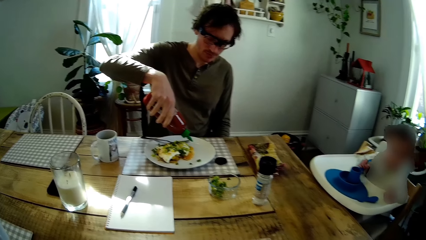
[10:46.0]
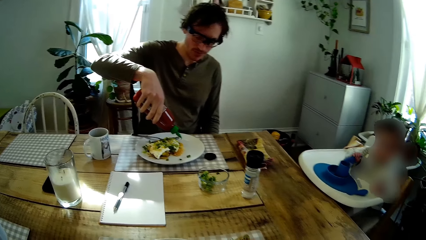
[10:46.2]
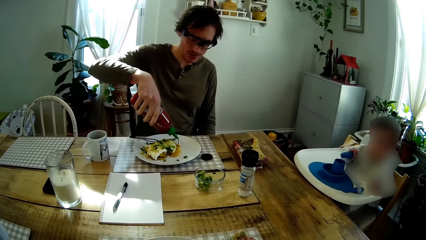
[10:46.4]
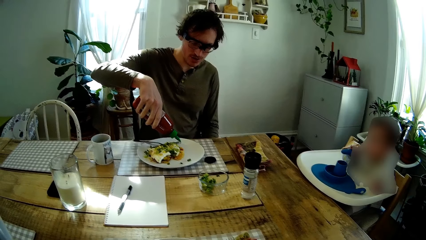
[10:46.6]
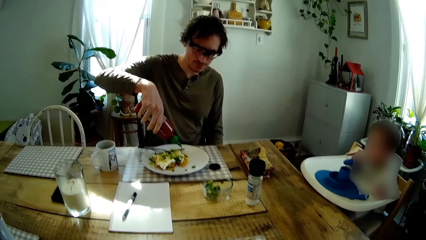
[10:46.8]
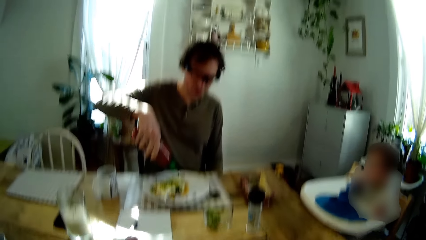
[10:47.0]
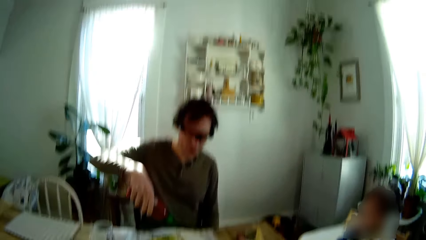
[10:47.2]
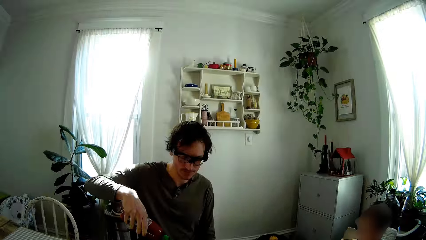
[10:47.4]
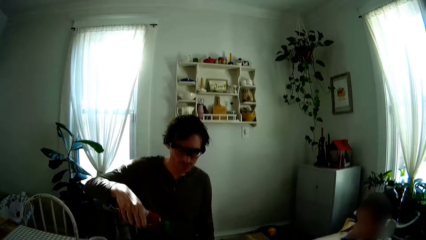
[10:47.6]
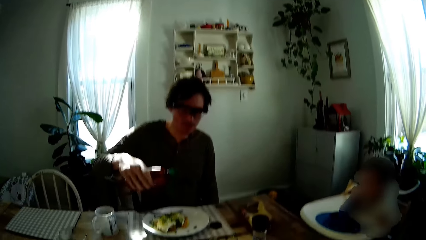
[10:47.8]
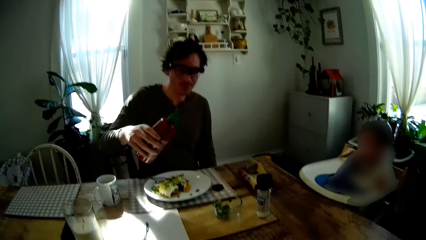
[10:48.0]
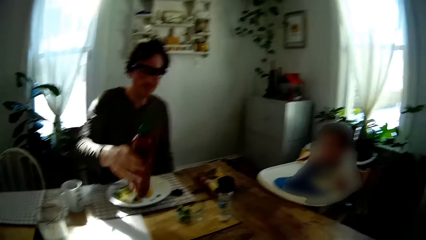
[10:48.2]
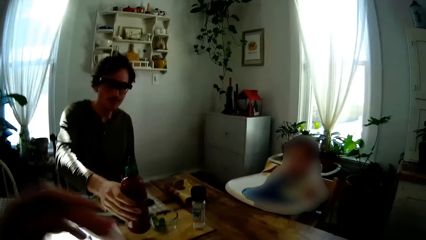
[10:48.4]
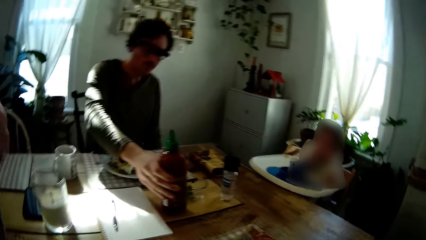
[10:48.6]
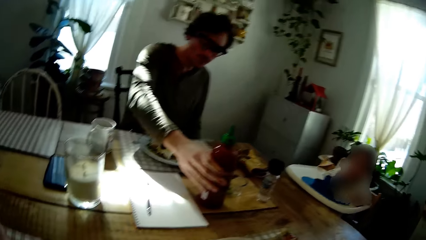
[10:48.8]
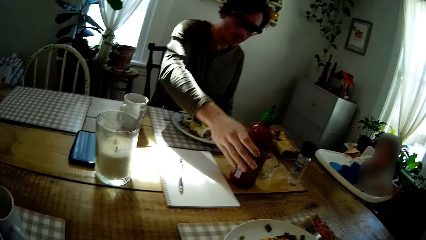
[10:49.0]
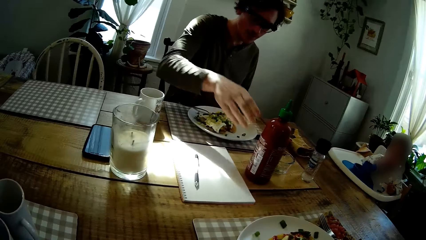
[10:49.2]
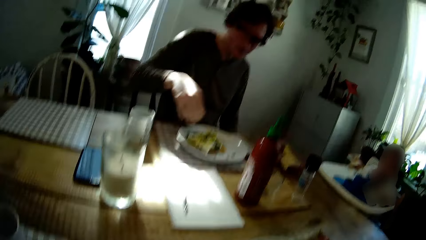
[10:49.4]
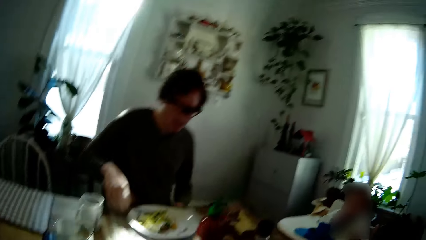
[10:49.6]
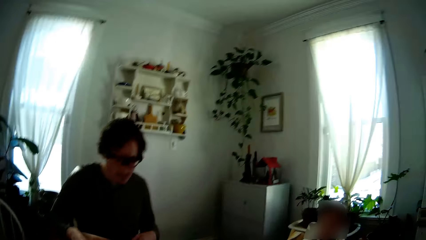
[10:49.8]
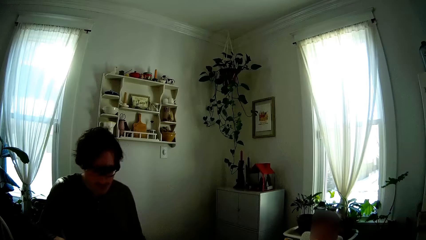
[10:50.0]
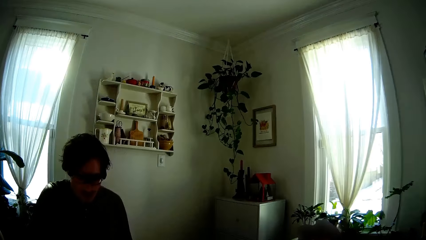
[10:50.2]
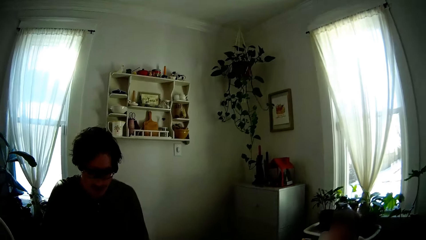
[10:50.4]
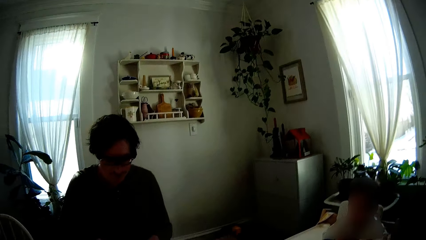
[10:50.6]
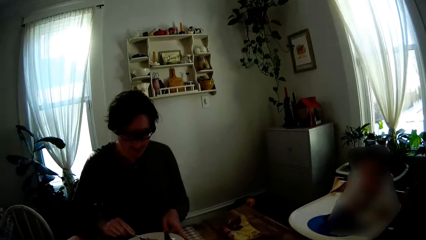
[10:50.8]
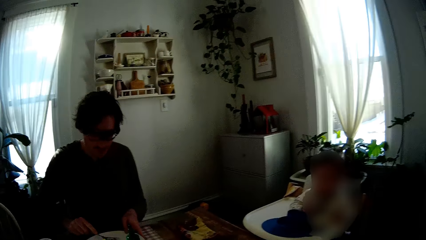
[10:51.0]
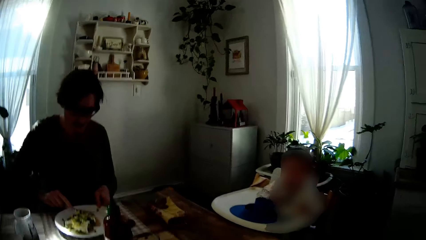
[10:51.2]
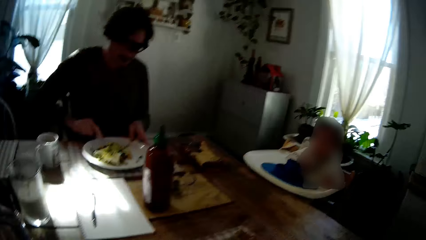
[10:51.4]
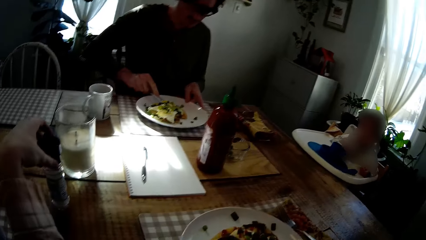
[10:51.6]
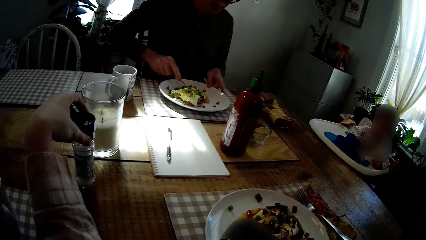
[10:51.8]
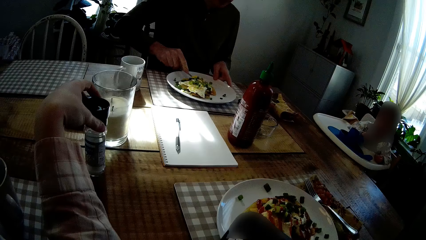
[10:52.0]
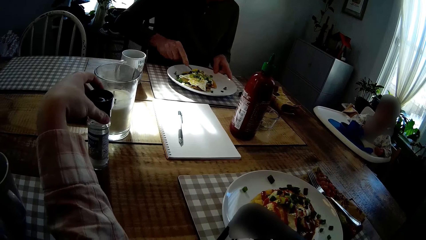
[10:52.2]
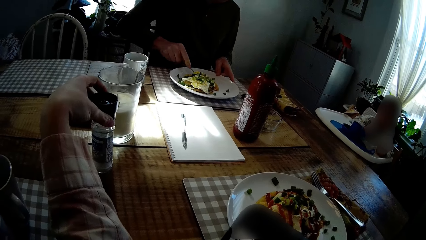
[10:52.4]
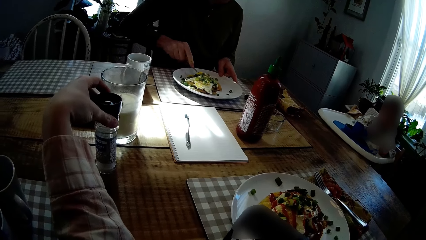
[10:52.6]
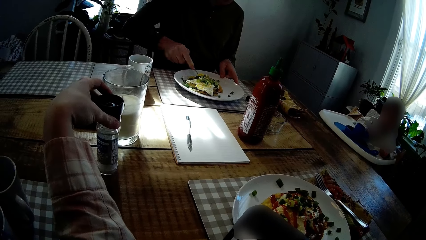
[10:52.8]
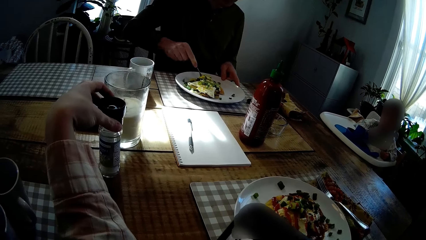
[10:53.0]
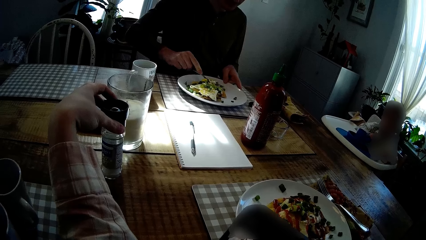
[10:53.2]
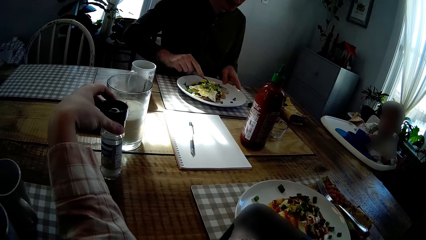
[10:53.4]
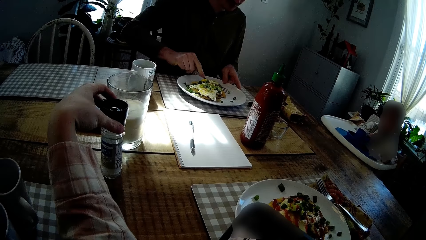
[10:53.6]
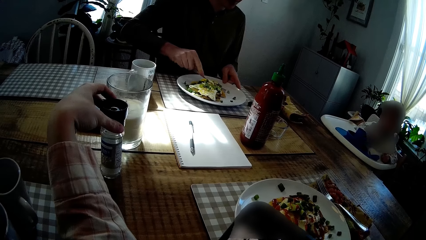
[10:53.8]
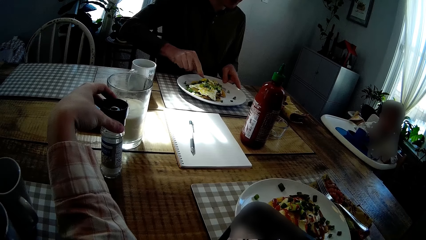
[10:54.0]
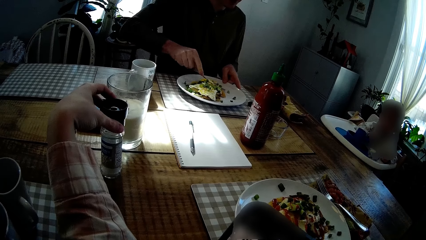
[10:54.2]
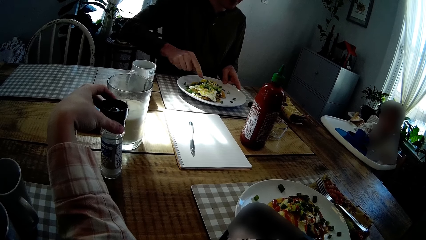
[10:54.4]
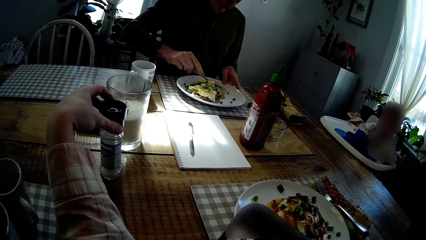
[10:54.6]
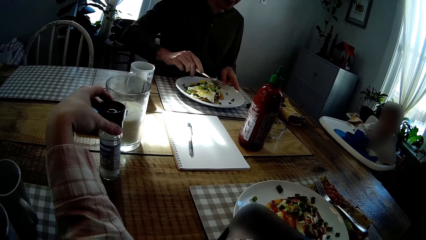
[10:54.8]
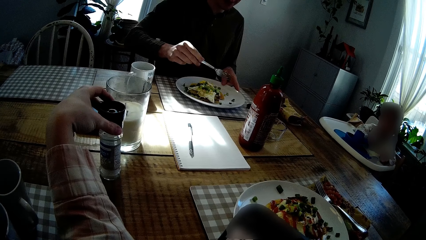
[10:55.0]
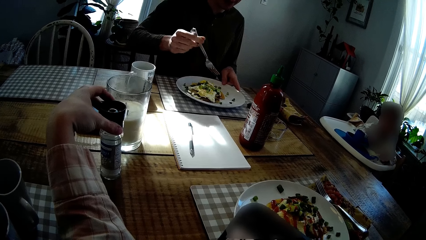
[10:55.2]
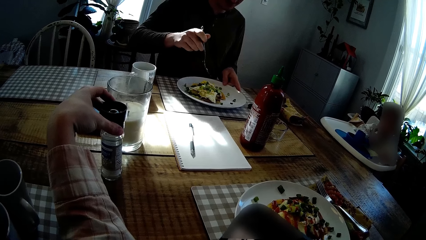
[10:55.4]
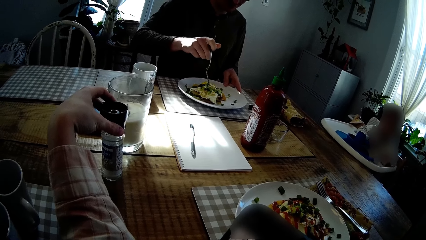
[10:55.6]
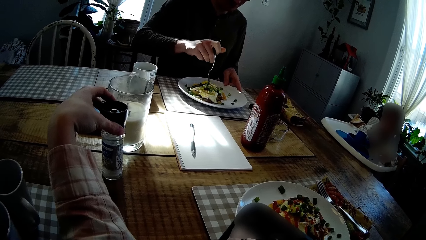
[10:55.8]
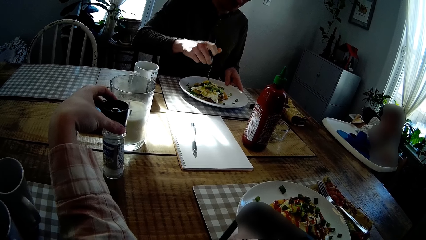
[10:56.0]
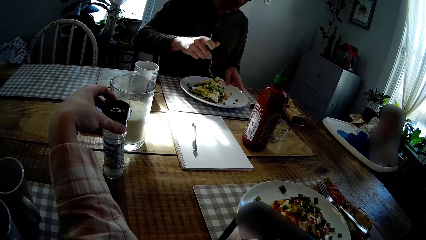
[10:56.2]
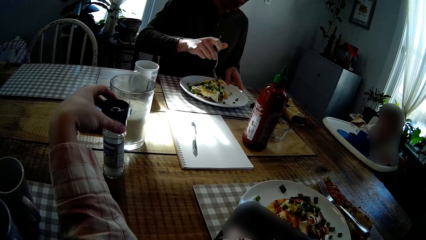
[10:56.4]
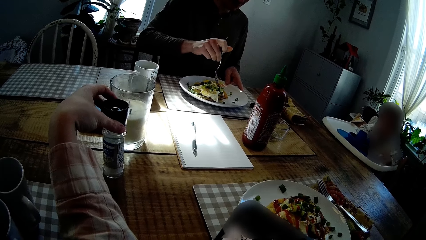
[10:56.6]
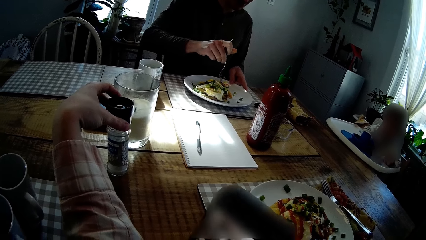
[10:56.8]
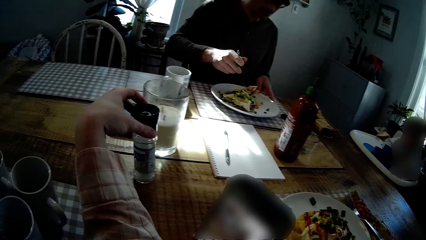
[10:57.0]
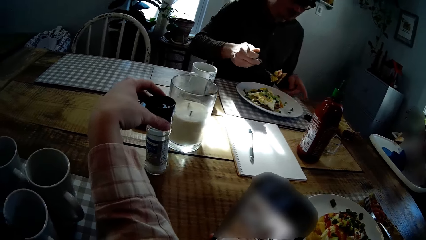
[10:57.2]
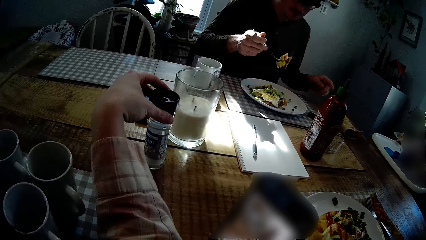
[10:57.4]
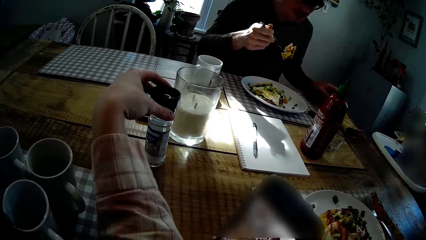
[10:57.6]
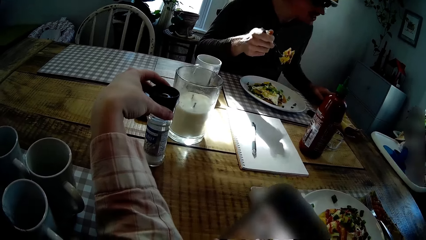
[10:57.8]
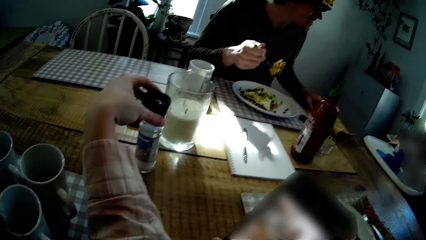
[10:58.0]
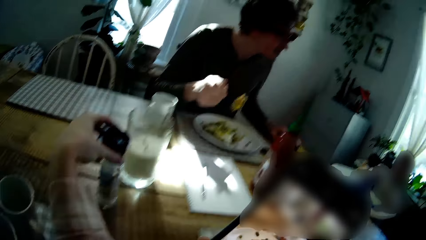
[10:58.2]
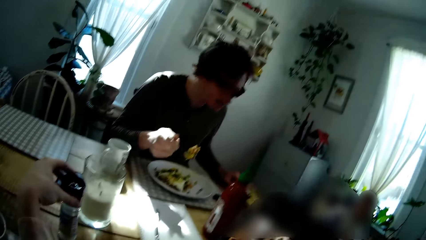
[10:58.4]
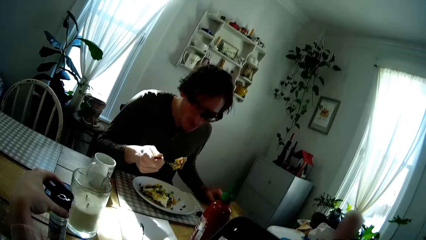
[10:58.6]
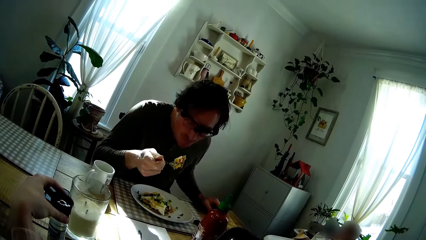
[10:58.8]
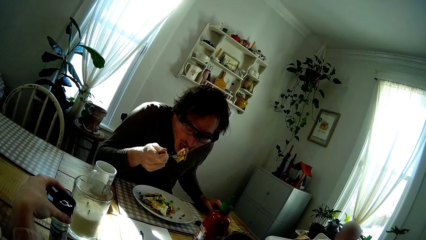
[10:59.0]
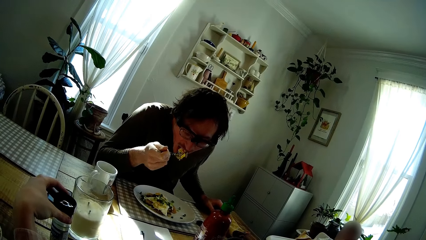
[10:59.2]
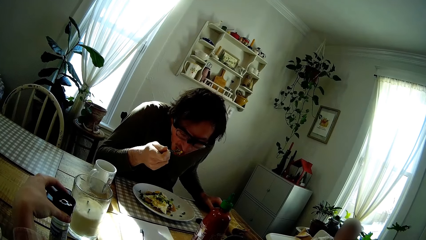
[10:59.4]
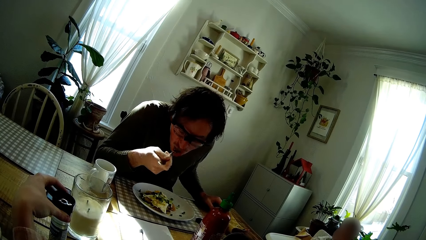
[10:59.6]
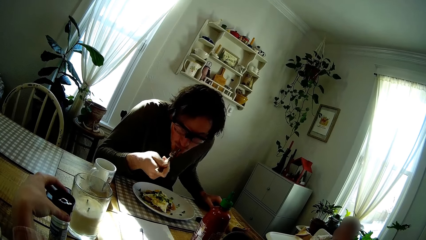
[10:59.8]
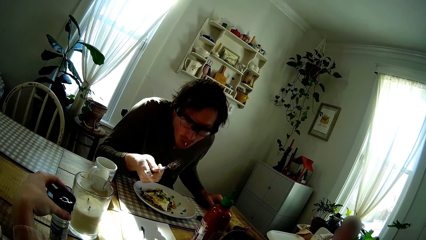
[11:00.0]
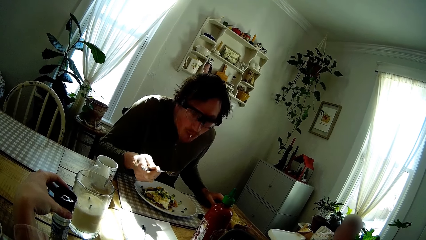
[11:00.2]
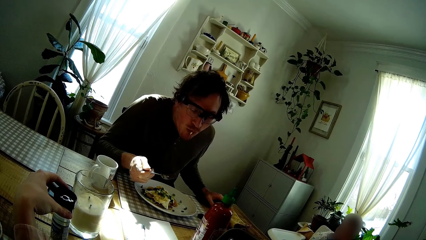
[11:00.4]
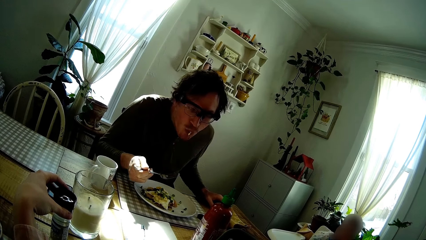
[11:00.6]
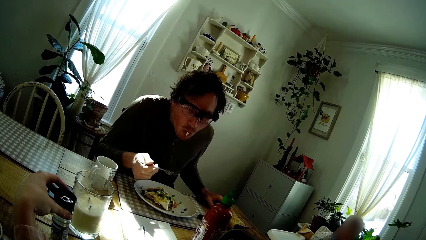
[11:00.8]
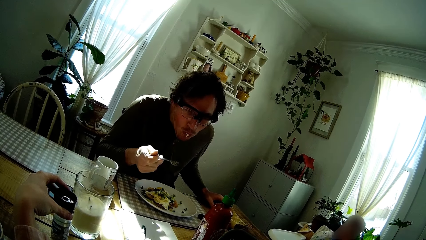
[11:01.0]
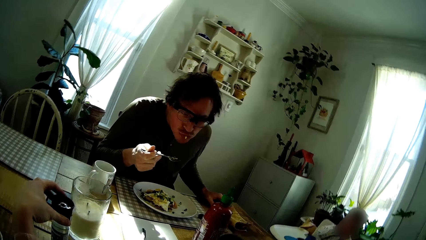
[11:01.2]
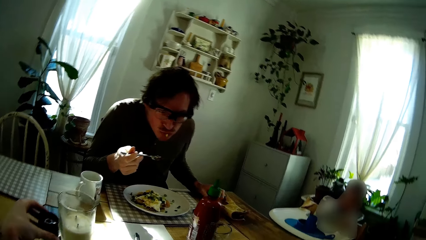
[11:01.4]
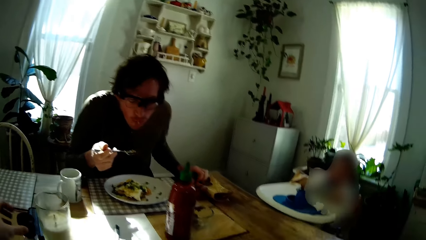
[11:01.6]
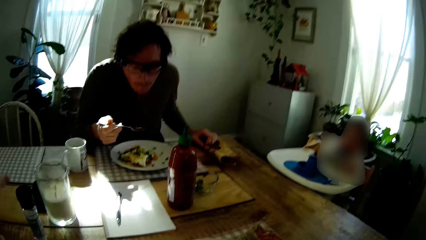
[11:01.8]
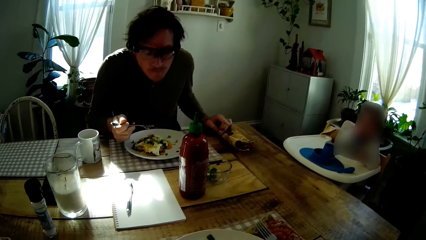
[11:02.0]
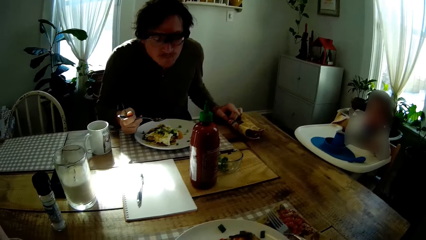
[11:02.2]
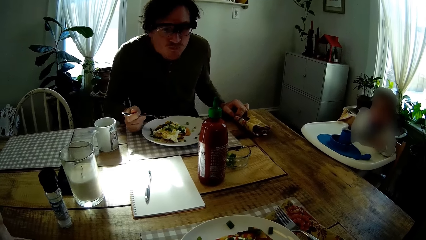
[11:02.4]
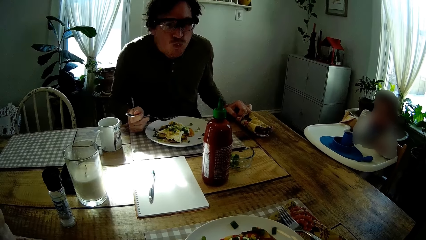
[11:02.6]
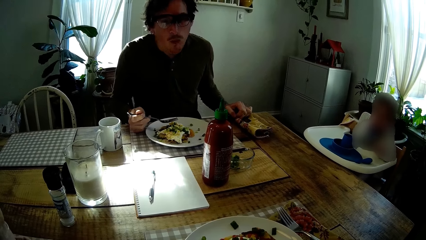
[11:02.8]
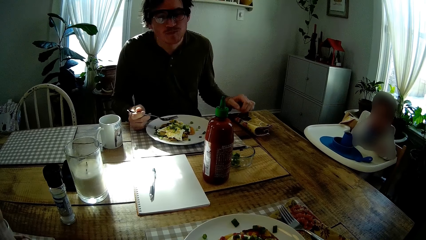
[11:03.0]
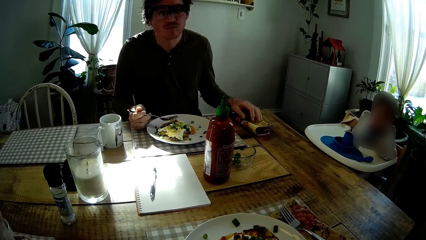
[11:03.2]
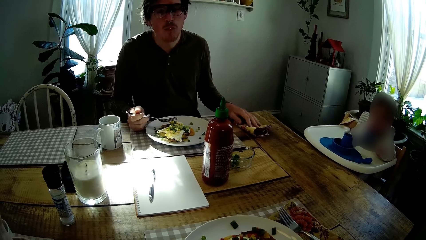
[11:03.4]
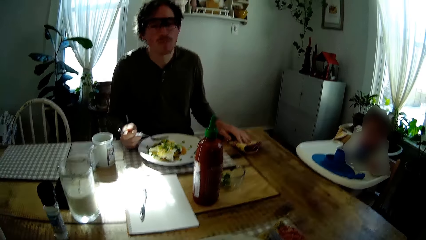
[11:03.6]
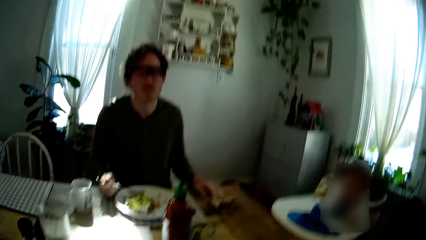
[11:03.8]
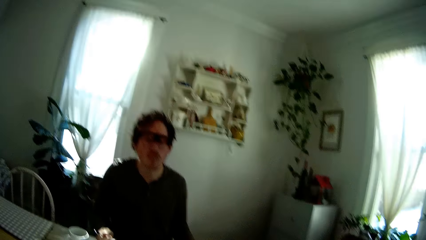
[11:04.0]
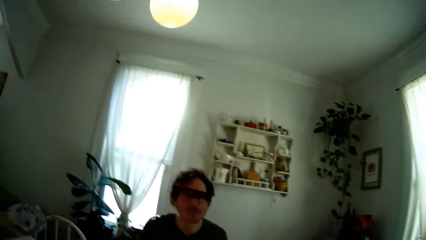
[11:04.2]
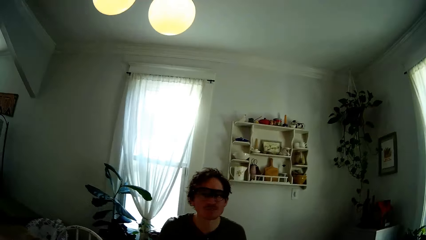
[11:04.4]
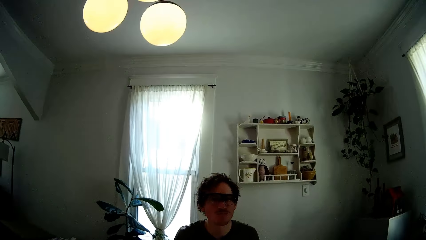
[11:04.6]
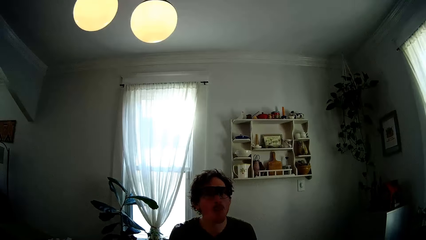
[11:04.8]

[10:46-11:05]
The man pours some ketchup into the plate of pancakes on the dining table with his right hand. The man drops the bottle of ketchup on the dining table. The camera wearer moves her hand. The man picks up the fork from the plate of pancakes on the dining table with his right hand. The camera wearer holds a jar of salt on the table with her left hand. She touches the bottle of sauce. The man takes out some pancake from the plate of pancakes on the dining table with the fork in his right hand. The camera wearer operates a mobile phone in her right hand. She takes a picture using her phone. The man eats the pancake on the fork in his right hand. The man moves a napkin on the table with his left hand. The camera wearer removes her hand from the bottle.
